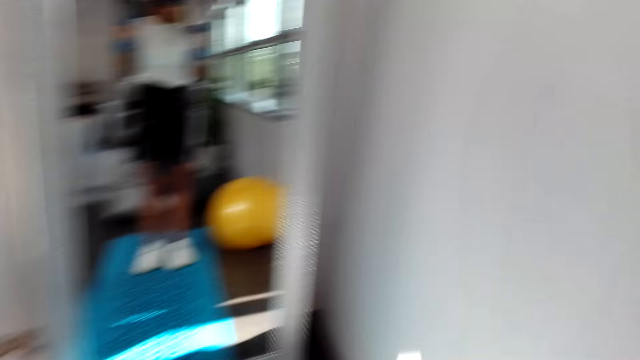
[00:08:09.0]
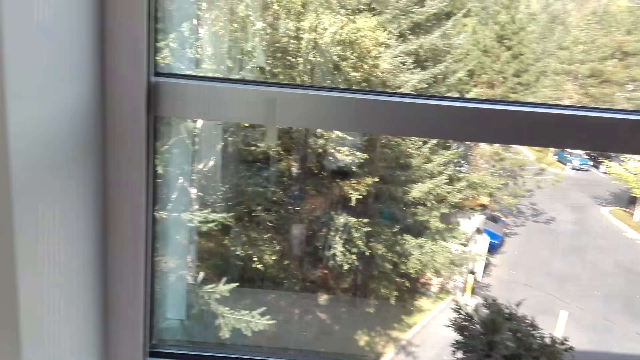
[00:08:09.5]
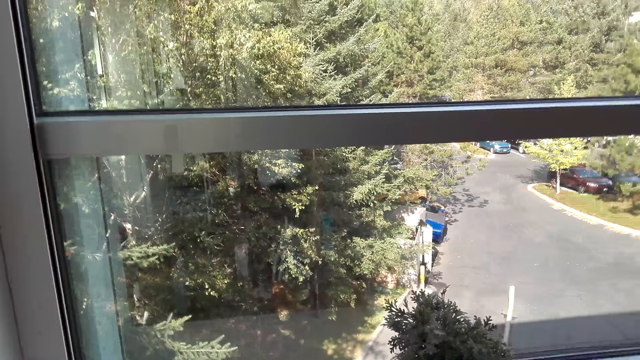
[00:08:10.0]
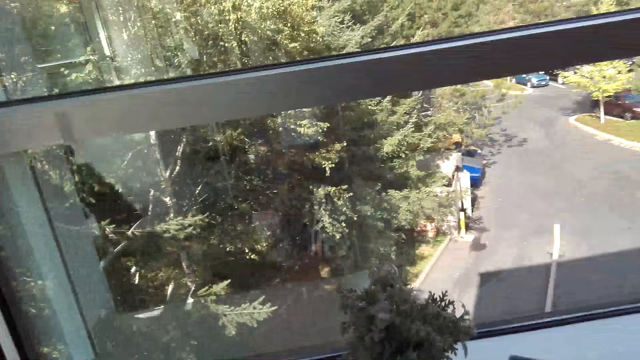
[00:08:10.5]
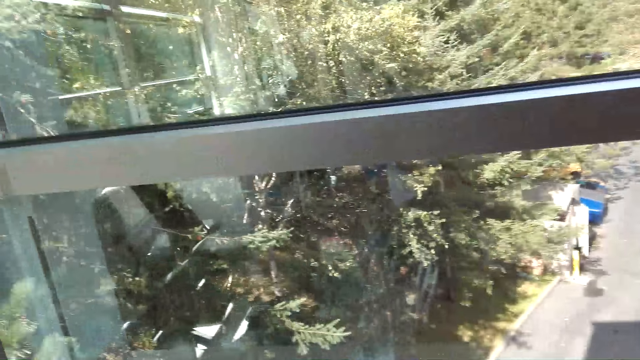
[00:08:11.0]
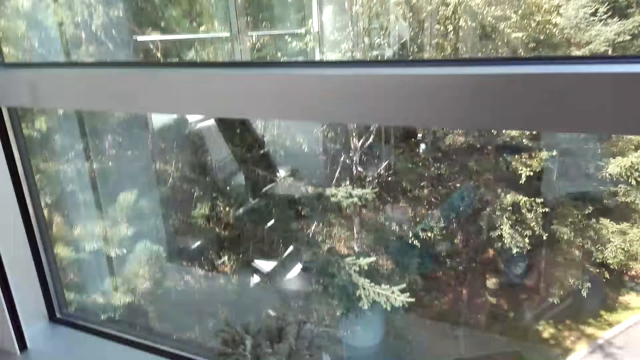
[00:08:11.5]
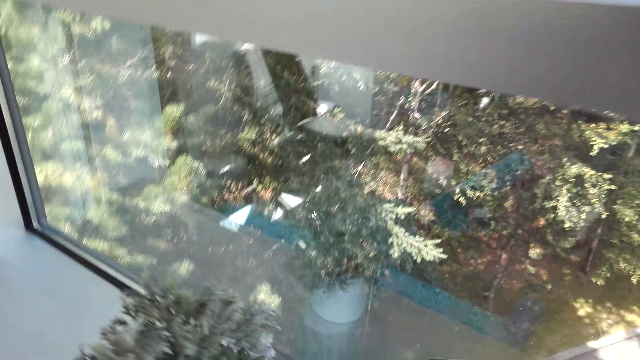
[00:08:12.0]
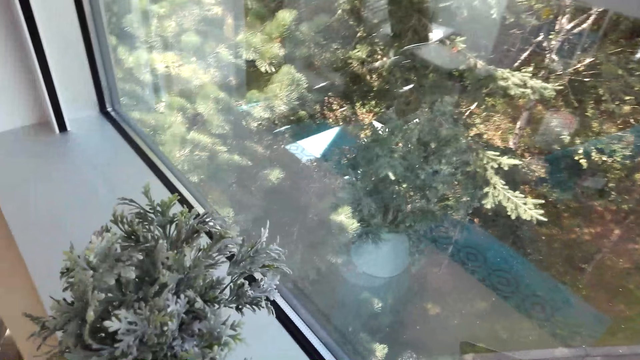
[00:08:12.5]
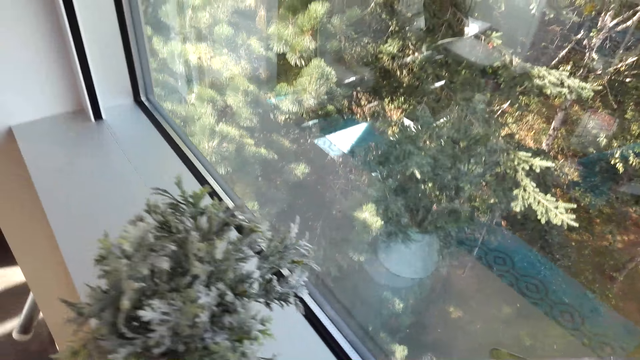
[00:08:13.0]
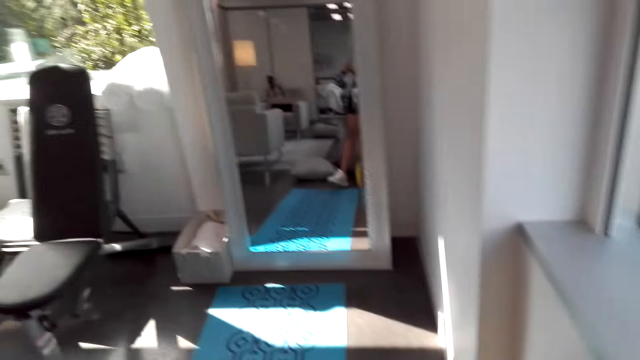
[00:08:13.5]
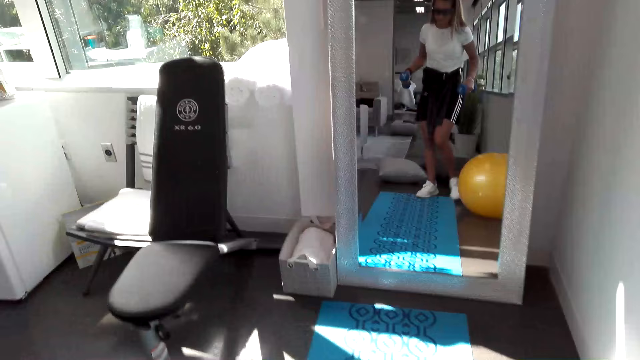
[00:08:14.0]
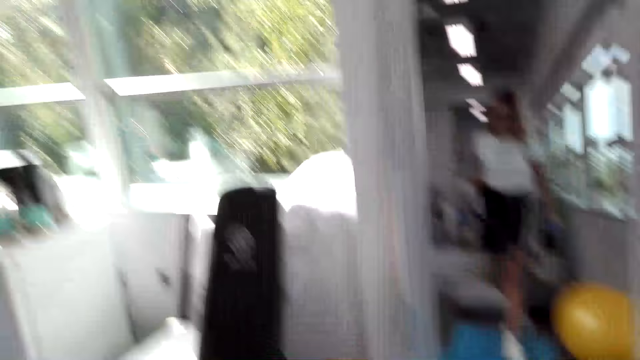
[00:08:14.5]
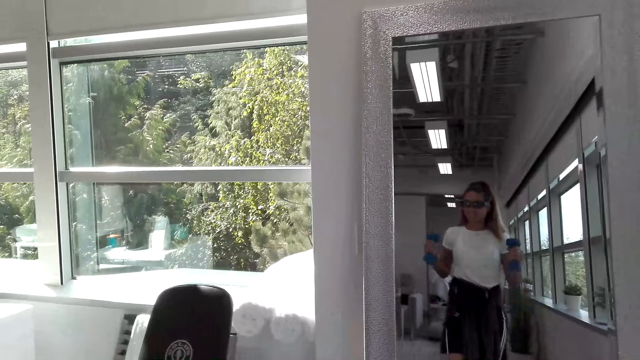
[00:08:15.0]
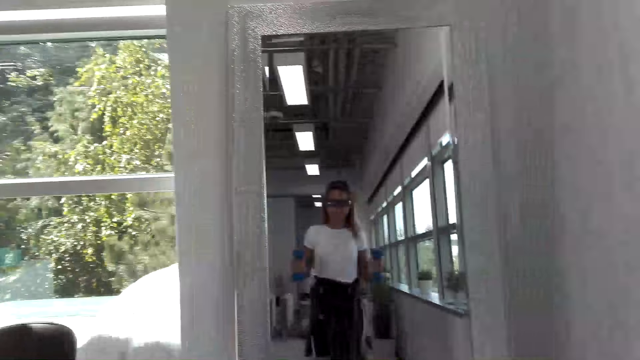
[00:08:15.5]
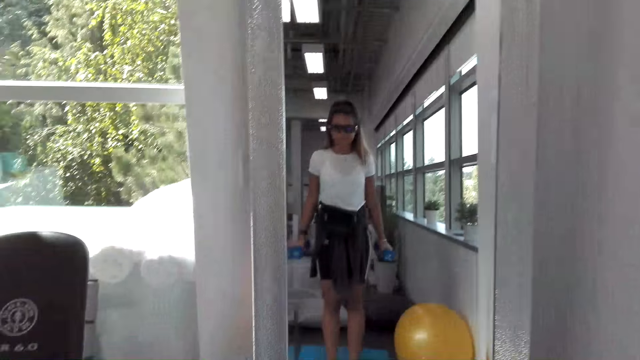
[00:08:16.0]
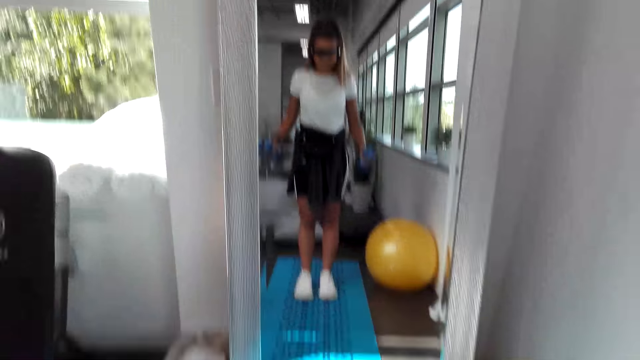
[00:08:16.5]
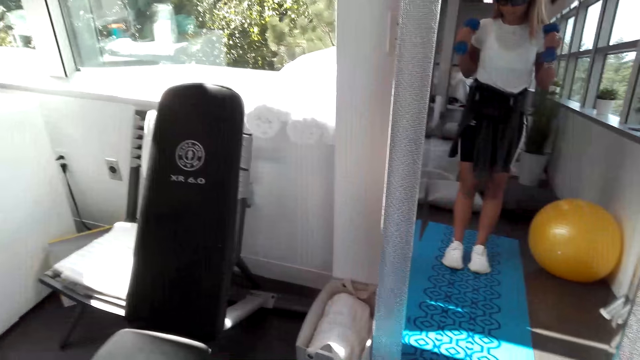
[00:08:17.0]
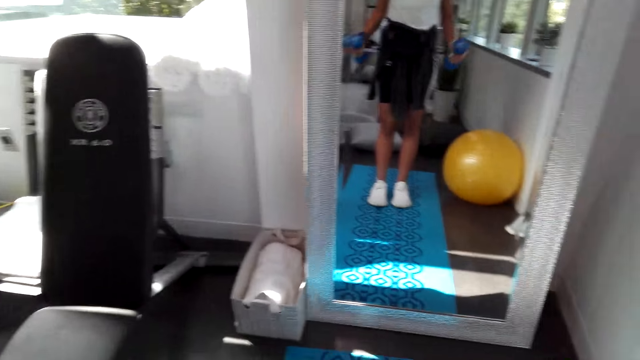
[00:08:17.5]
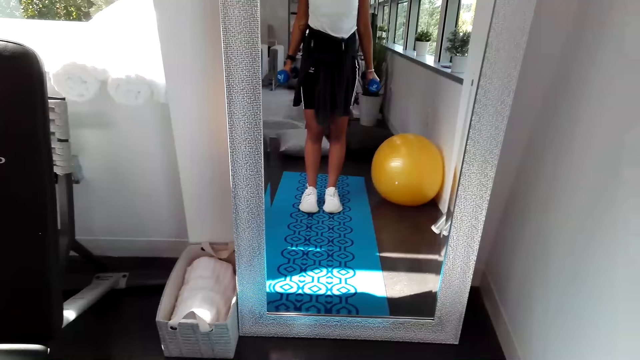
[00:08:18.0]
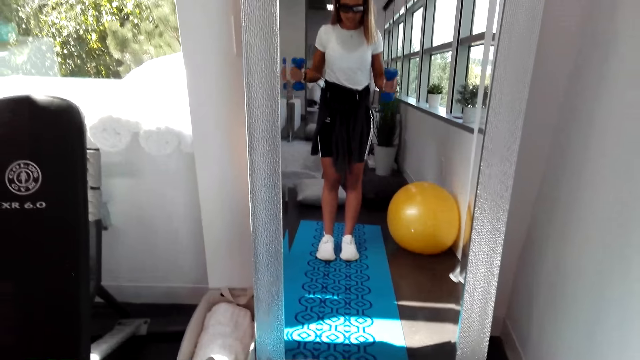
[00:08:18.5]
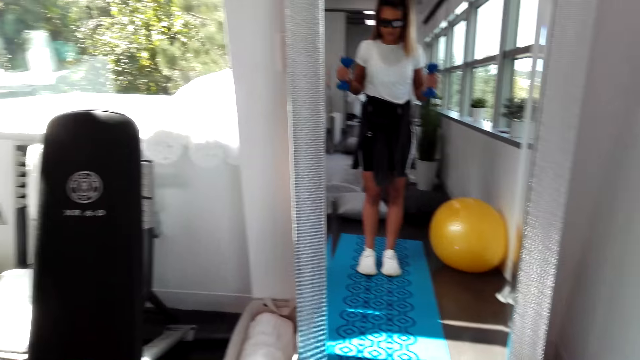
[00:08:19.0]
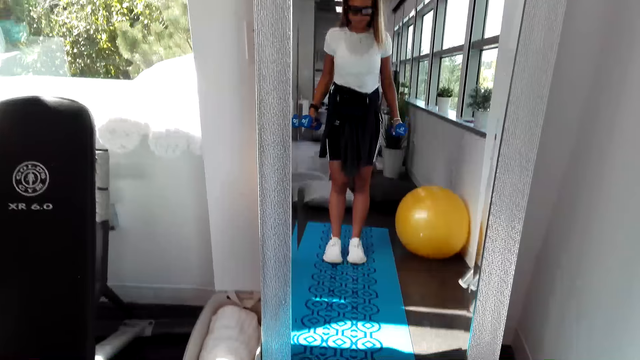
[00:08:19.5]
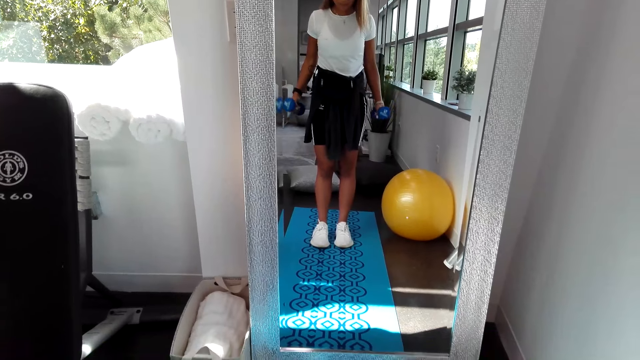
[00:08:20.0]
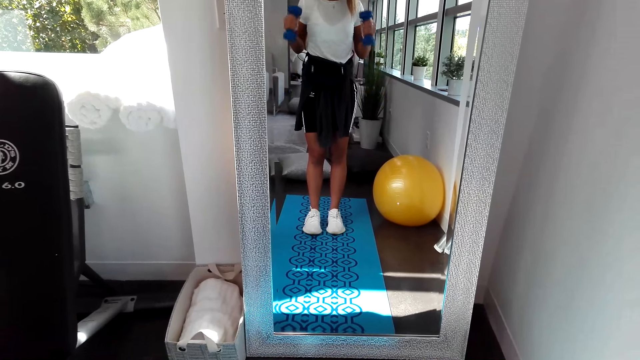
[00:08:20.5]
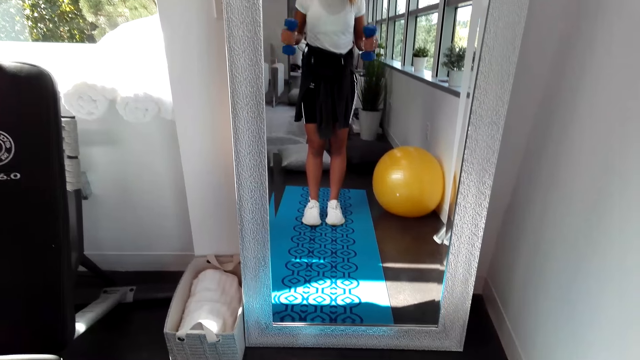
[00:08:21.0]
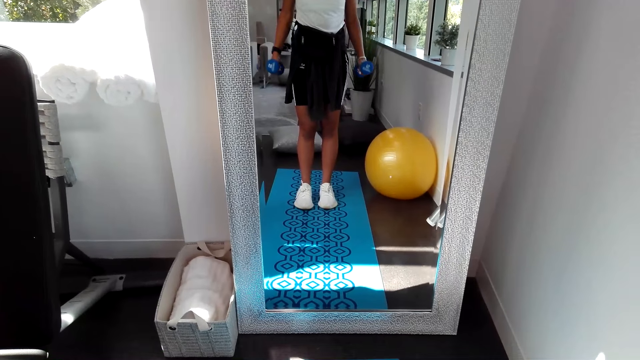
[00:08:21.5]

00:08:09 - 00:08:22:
The camera wearer looks around the house. They look outside through the window. A man converses with the camera wearer. The camera wearer converses with the man. They look at the mirror. They converse with the man.

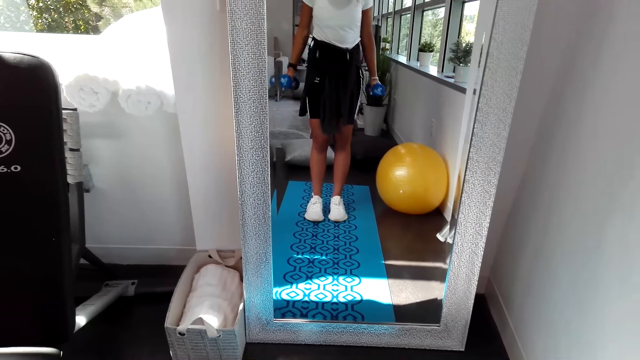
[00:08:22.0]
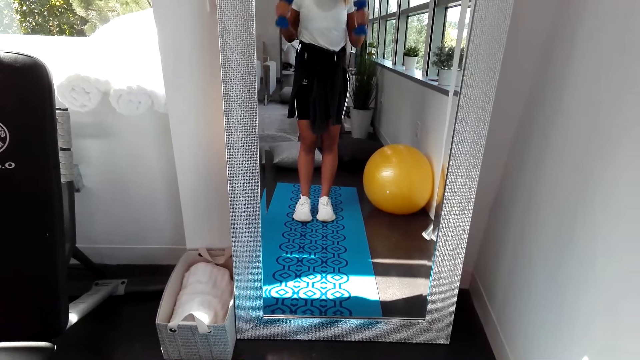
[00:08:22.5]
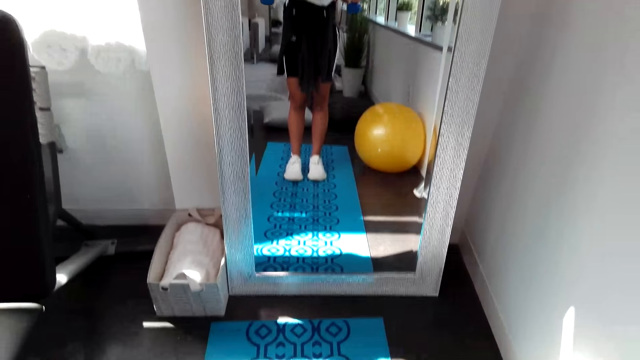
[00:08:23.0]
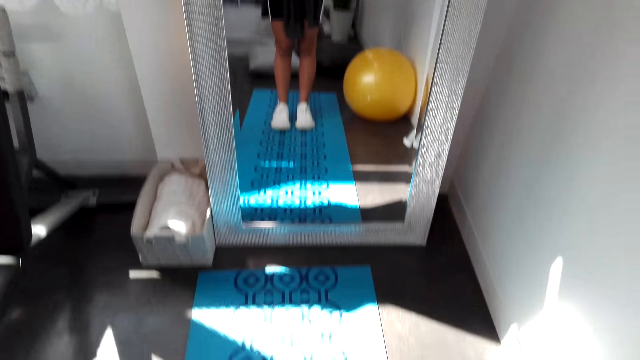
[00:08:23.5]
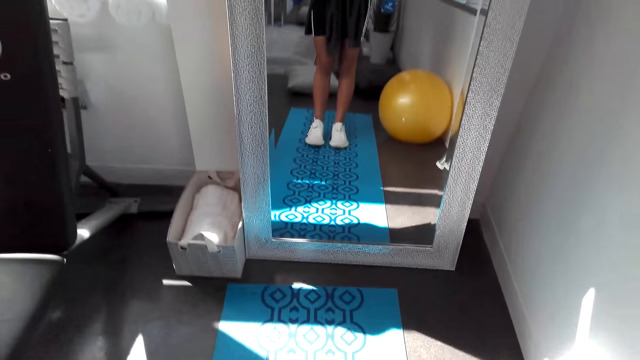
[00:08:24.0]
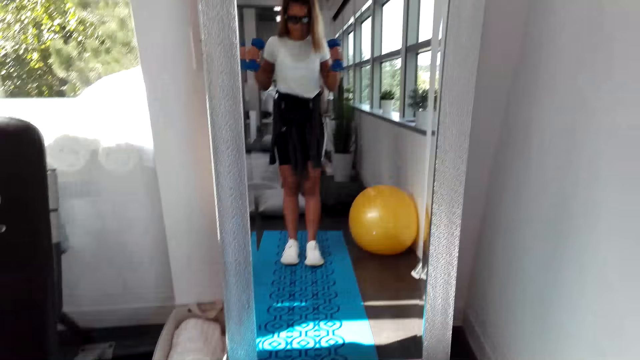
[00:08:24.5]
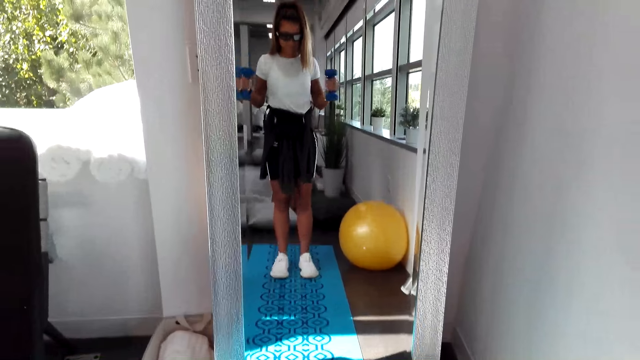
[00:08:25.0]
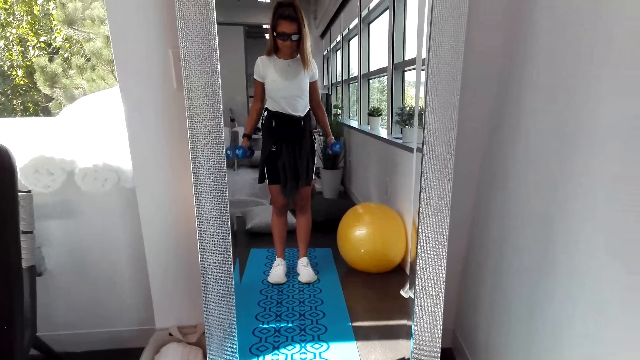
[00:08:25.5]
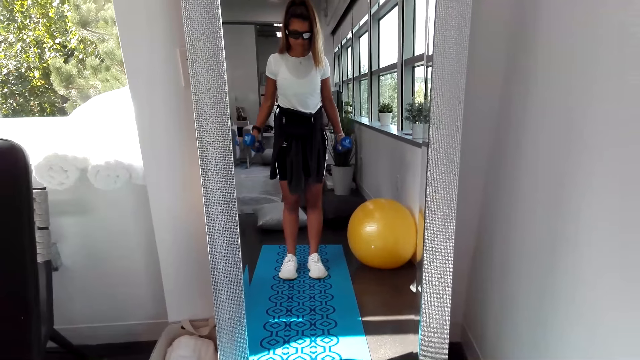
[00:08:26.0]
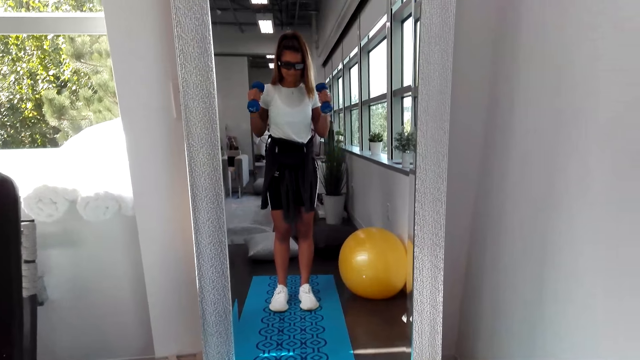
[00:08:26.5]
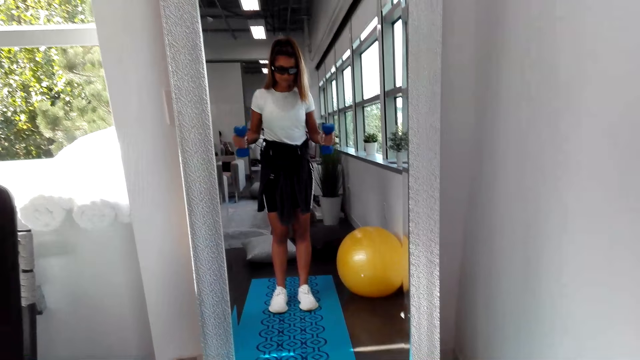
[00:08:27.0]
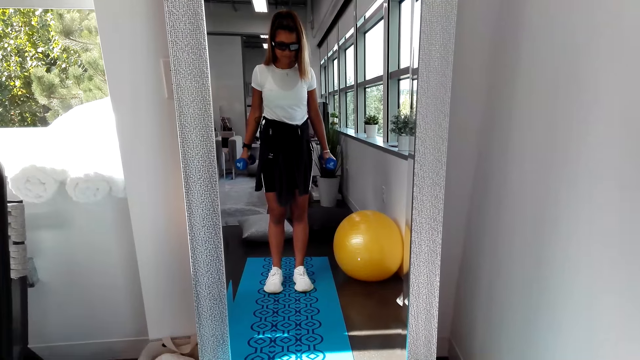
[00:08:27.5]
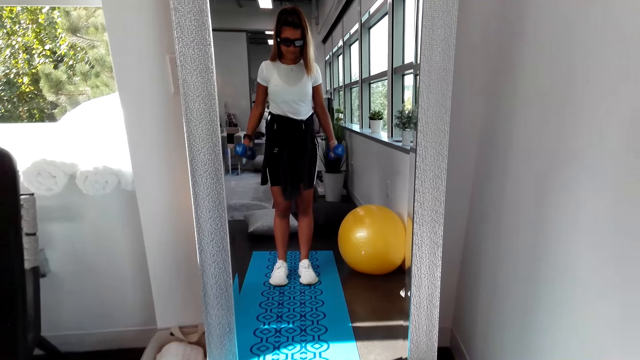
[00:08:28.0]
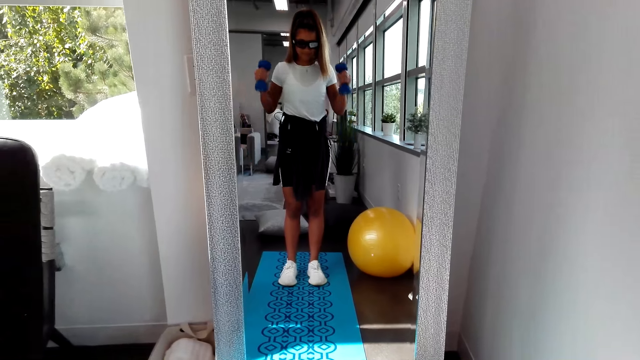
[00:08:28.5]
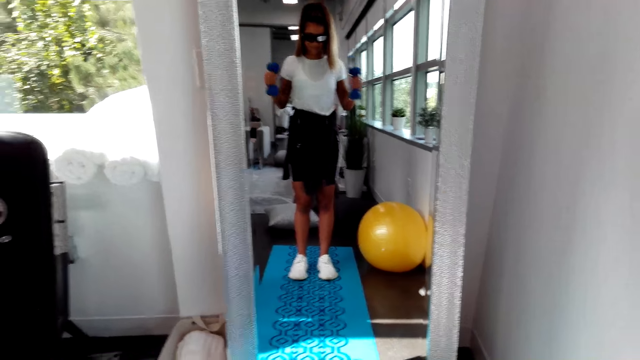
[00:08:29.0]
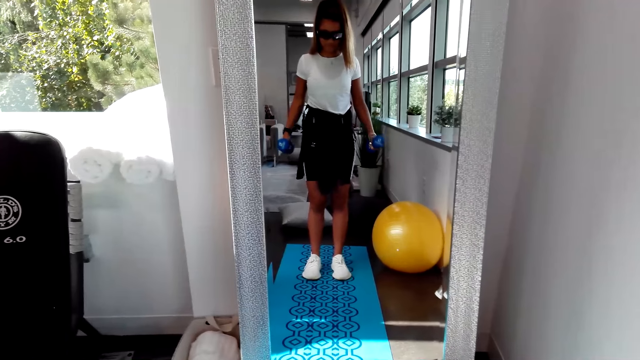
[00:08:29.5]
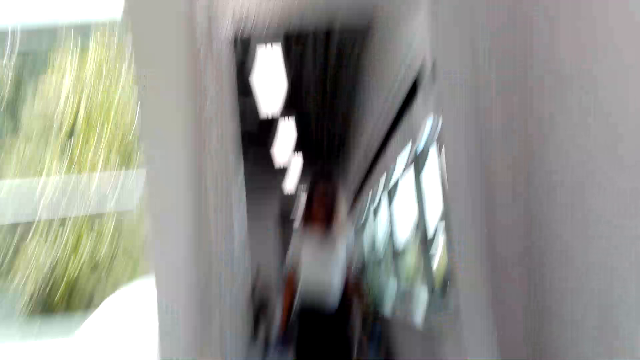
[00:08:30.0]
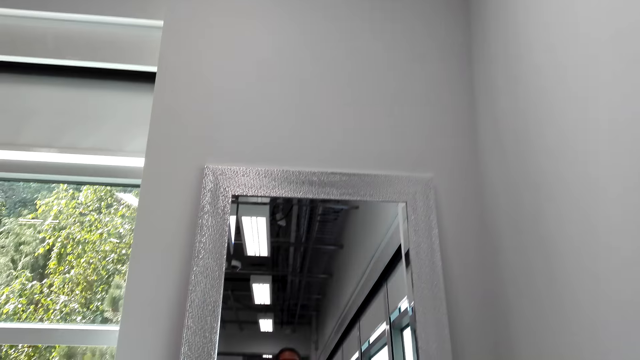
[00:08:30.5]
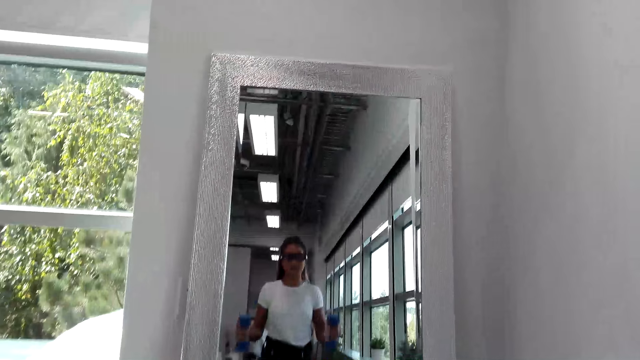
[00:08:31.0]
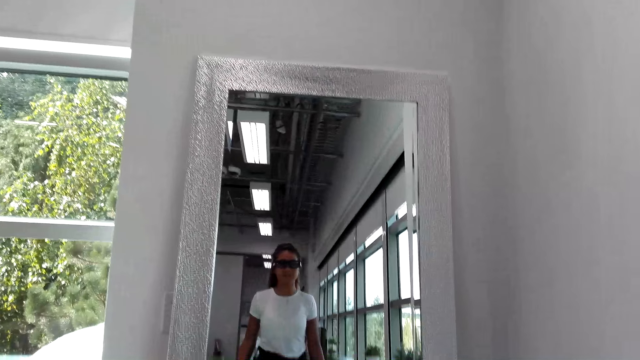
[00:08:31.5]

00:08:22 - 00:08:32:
A man converses with the camera wearer. The camera wearer looks at the mirror exercising. The man converses with the camera wearer.
